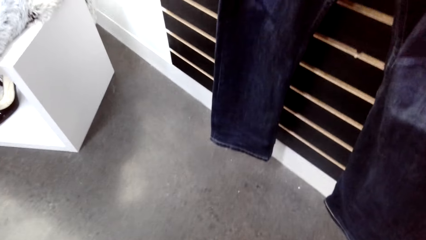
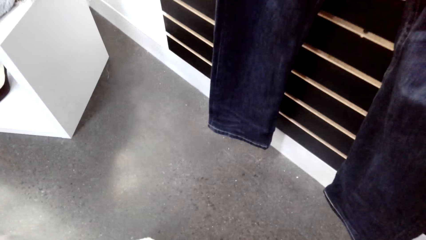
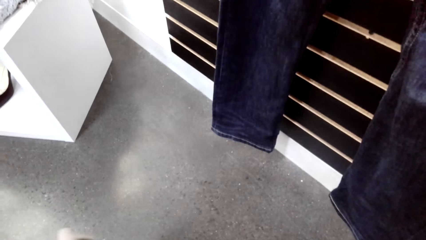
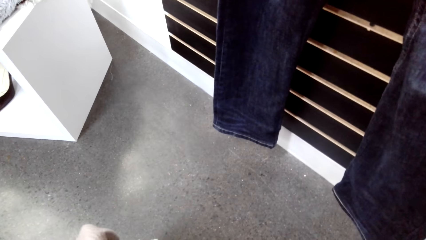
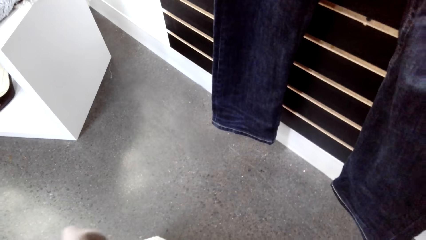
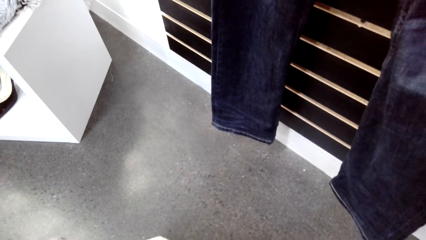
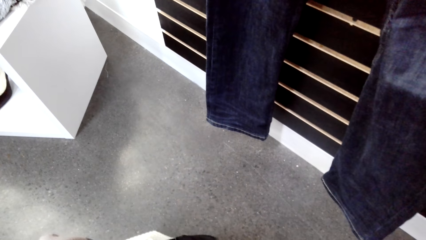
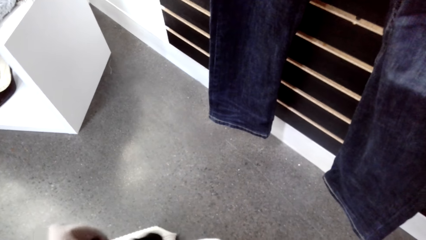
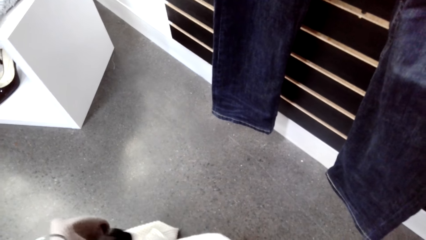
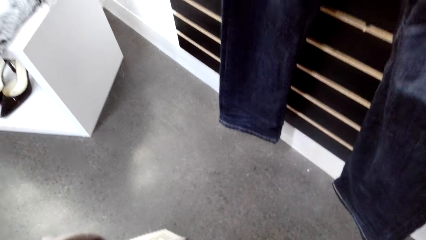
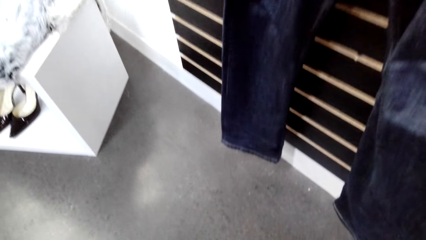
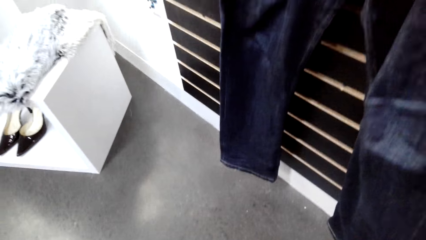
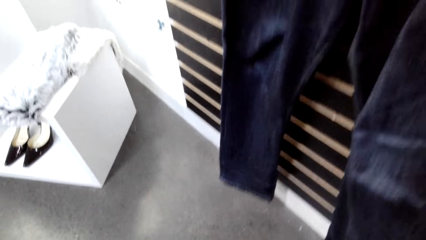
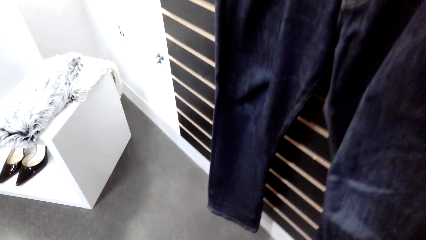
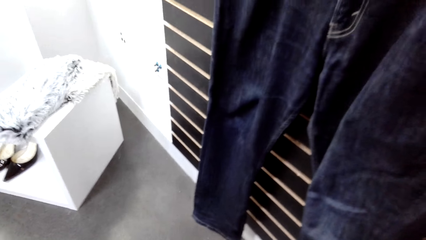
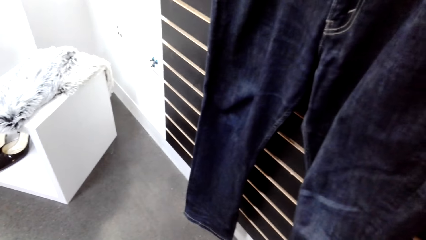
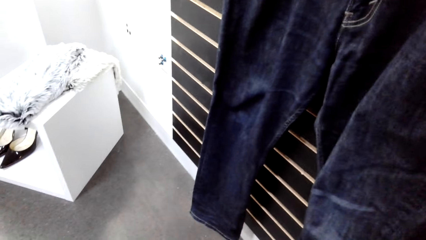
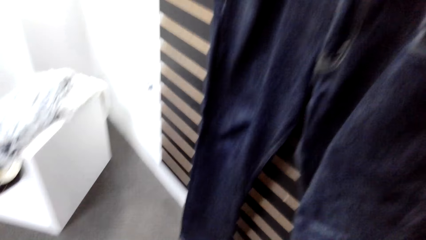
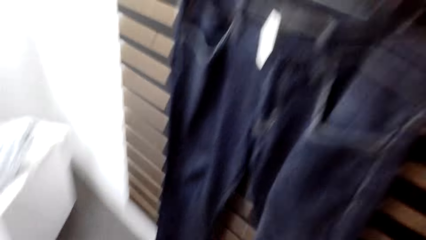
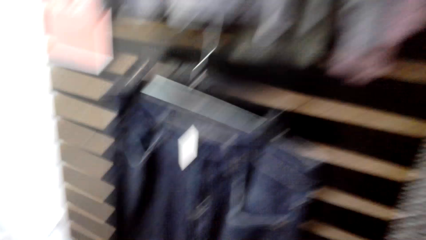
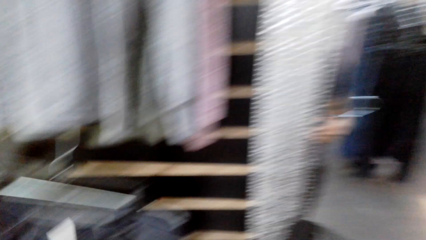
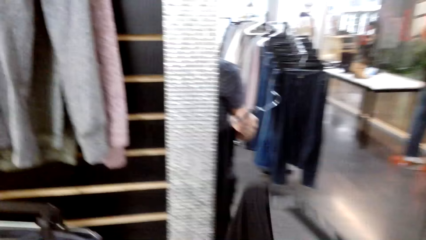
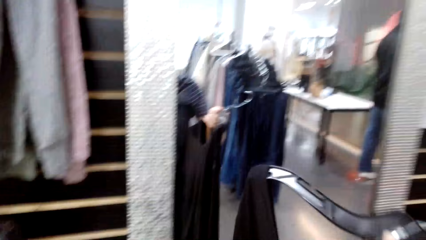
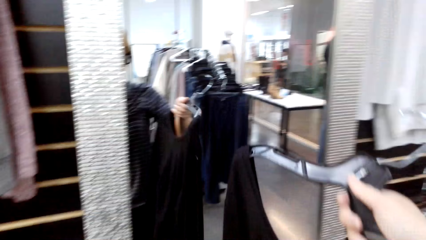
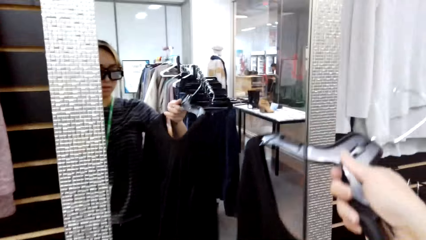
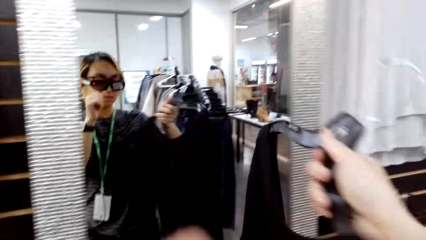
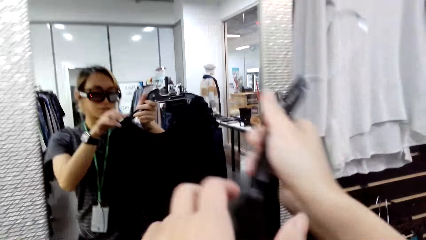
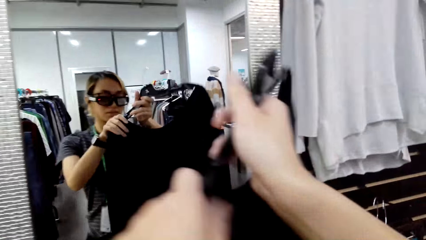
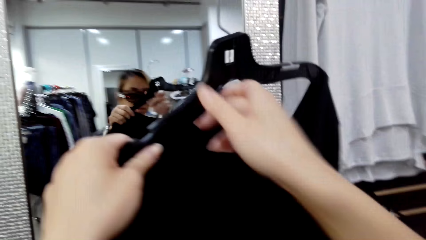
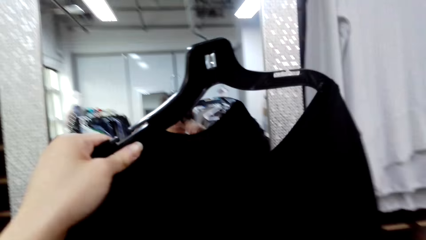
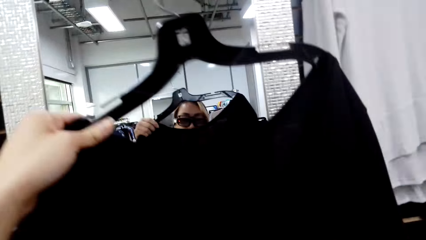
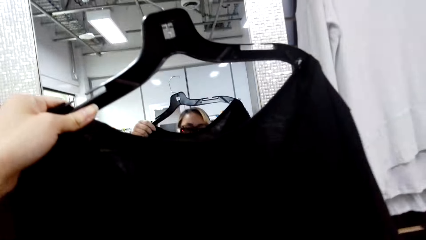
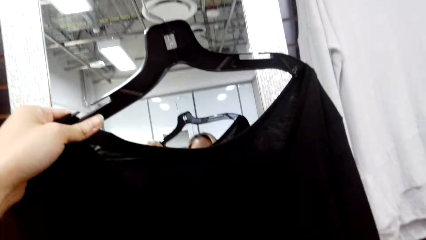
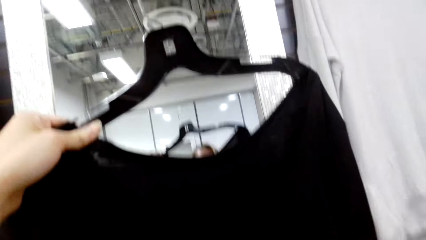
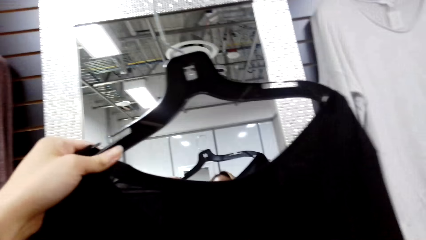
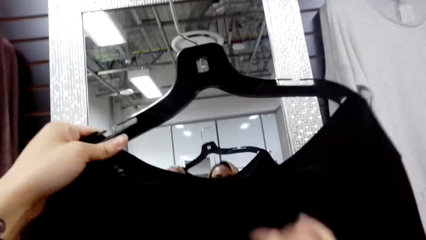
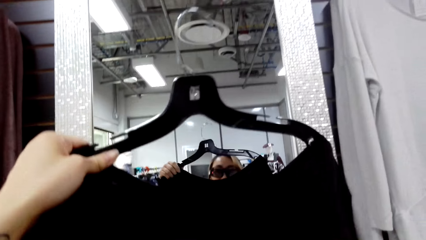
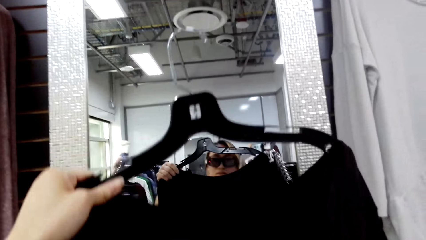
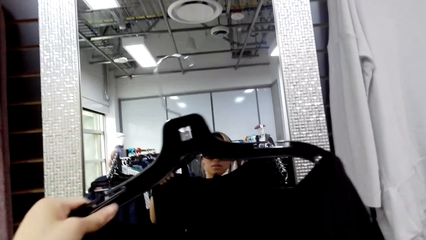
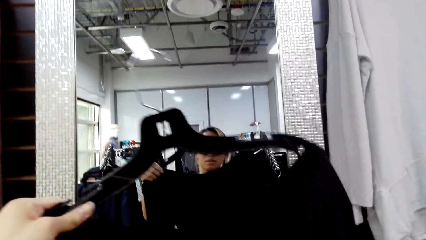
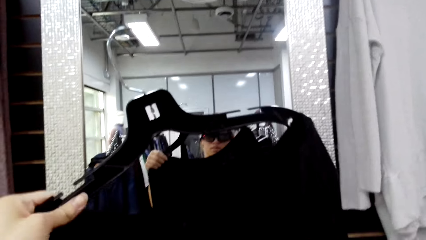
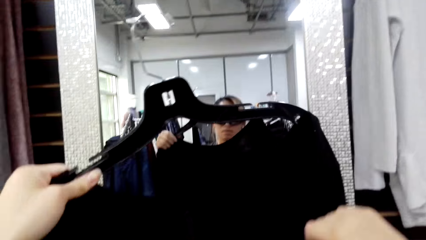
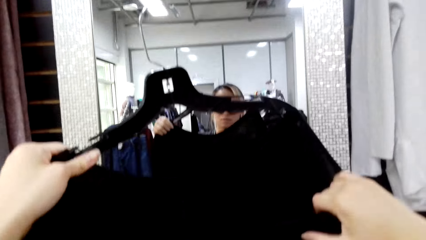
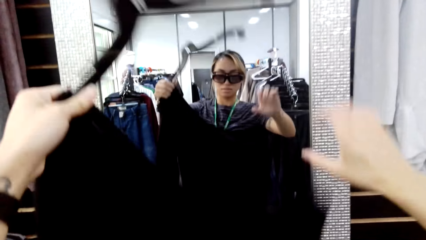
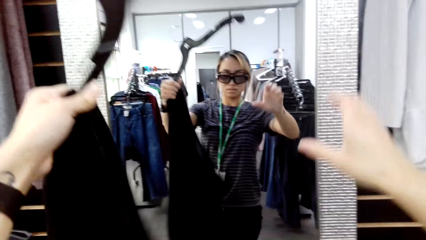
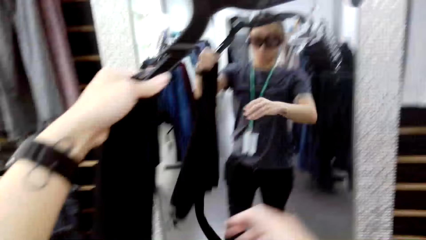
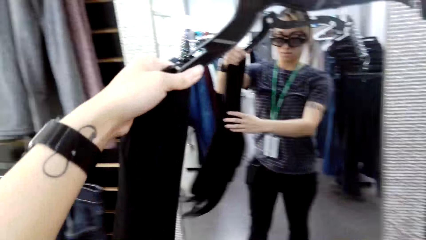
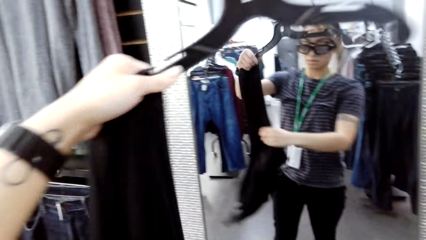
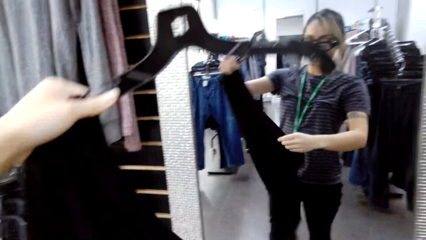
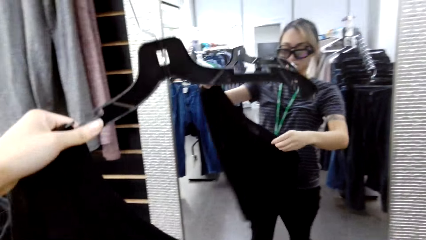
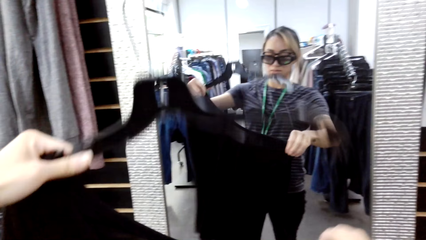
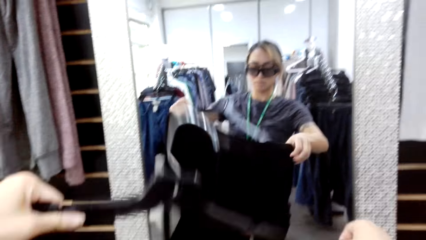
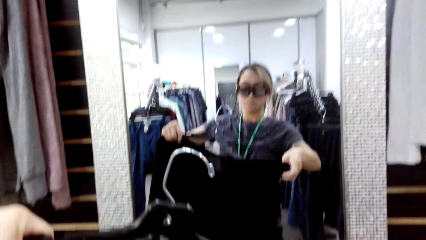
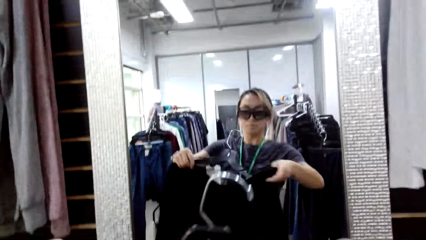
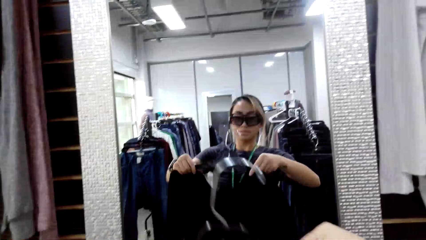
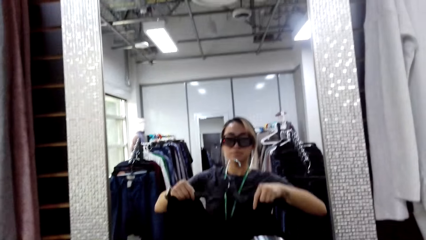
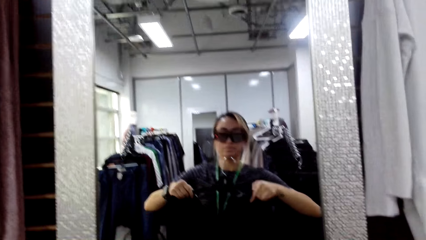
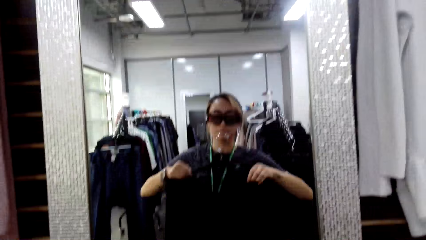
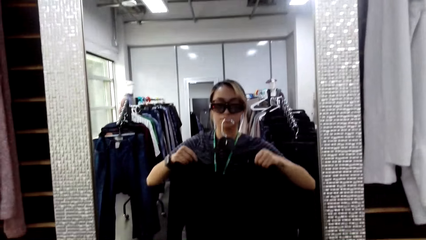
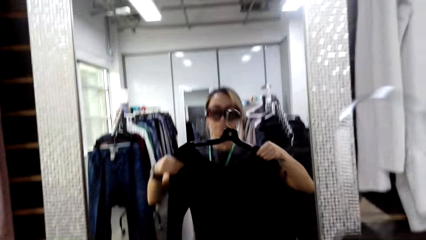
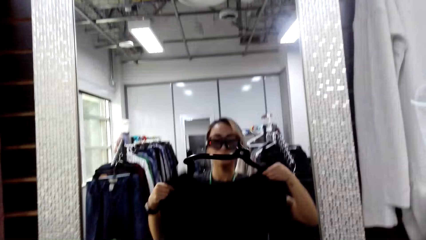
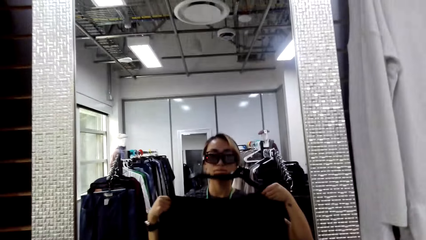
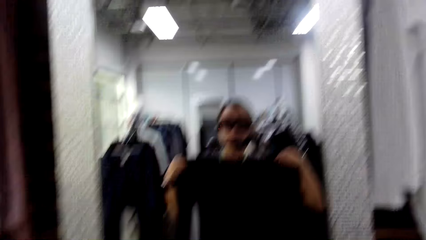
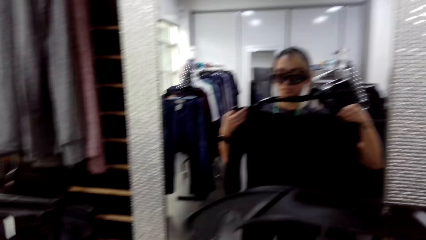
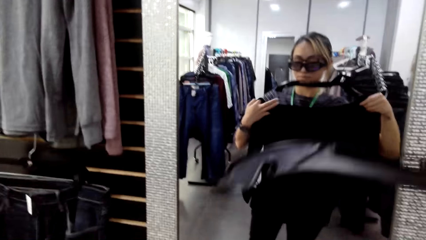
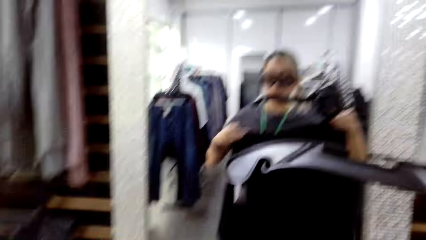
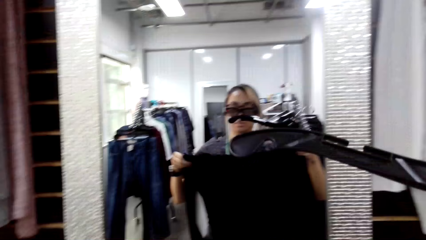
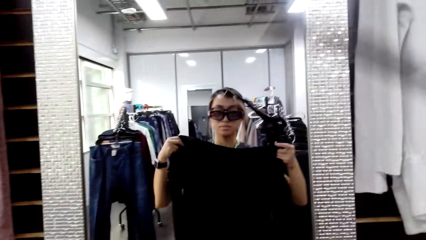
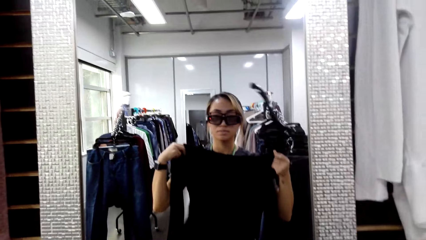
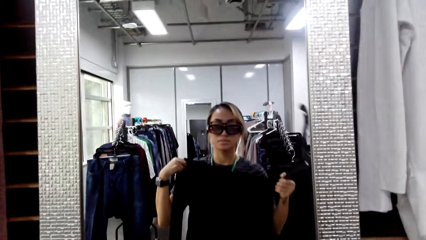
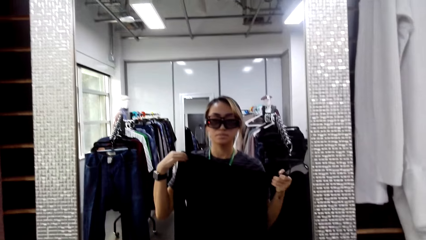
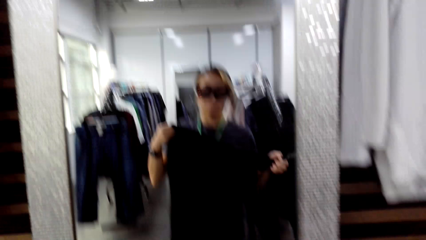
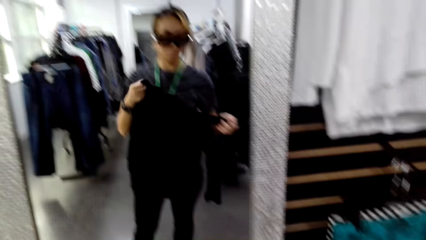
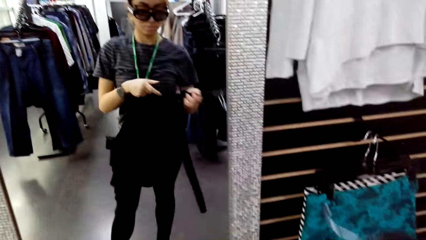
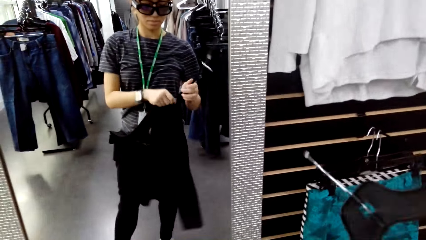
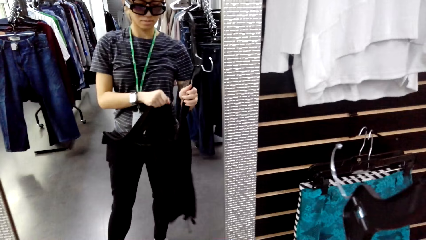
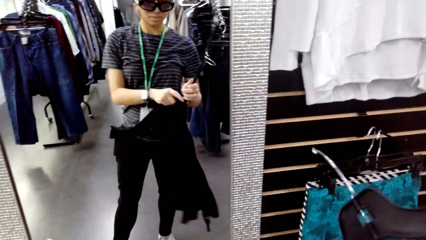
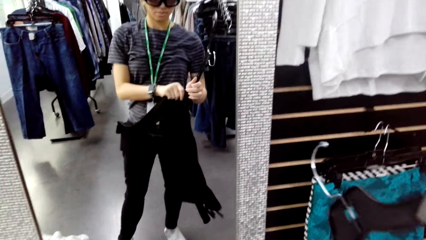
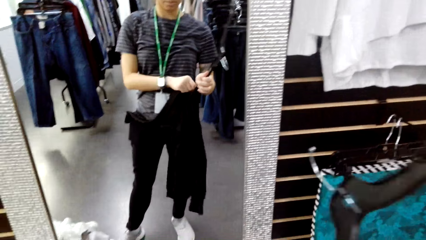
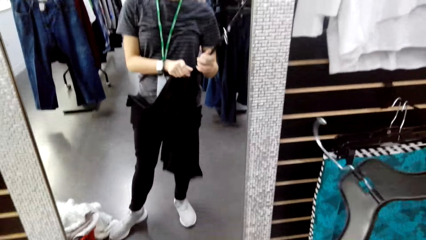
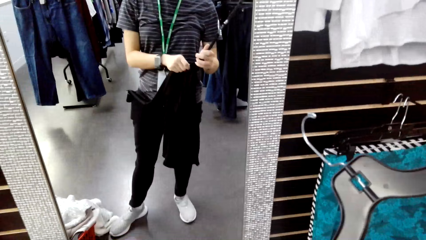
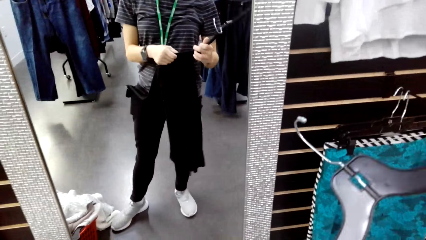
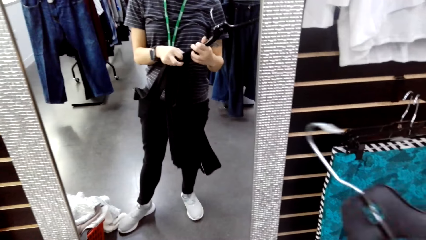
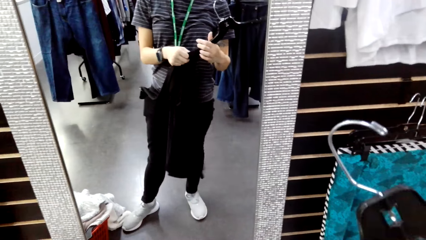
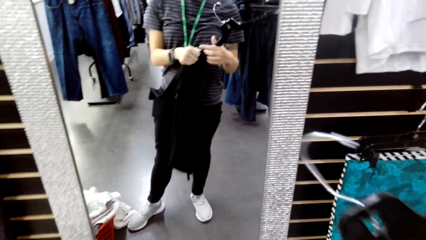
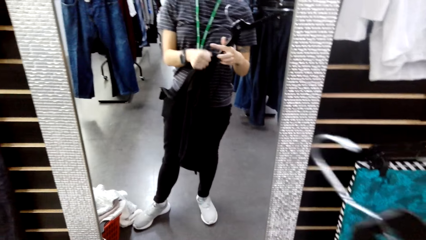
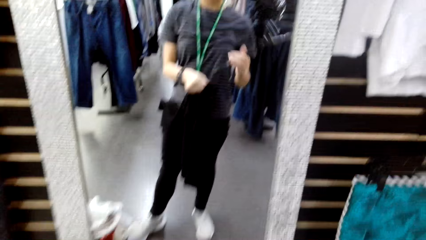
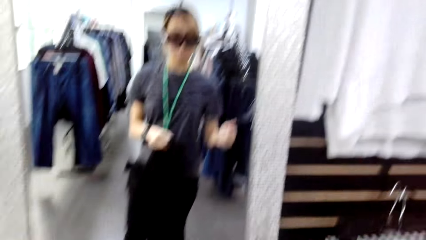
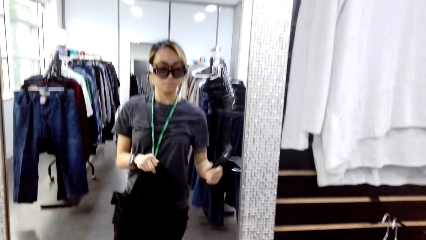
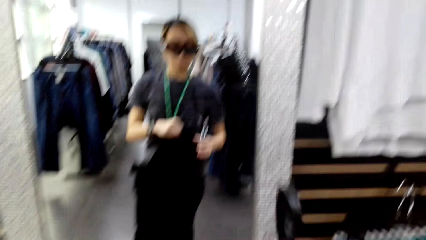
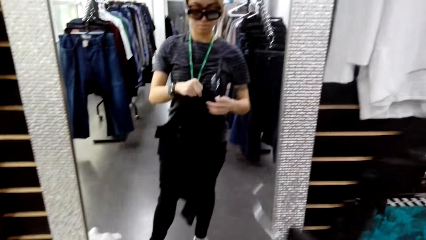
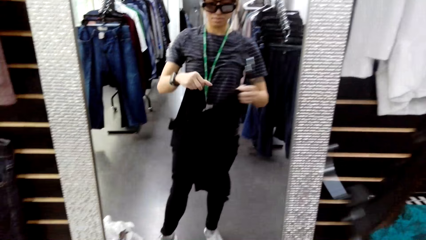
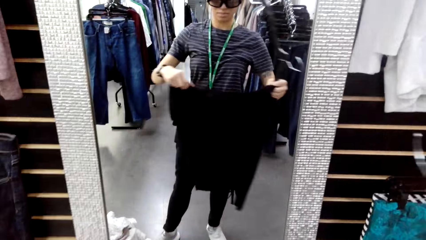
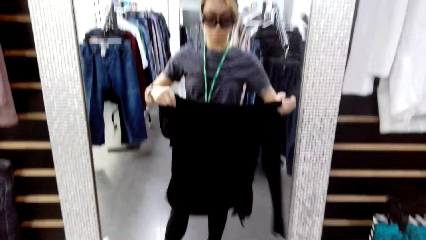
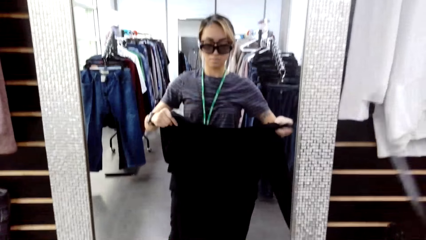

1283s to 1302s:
The camera wearer looks at the mirror. They lift a top. They look at the top. They put the top on the hanger. They try to fit the sweater top. They remove the top from the hanger.
